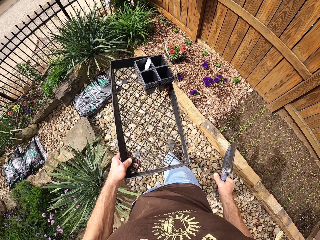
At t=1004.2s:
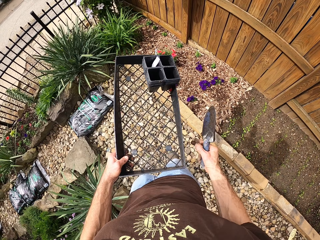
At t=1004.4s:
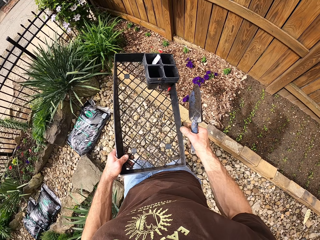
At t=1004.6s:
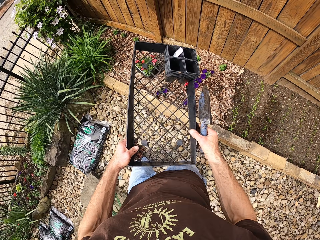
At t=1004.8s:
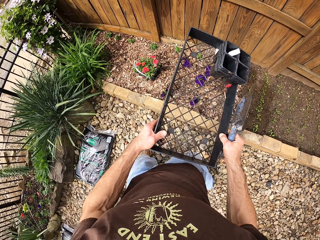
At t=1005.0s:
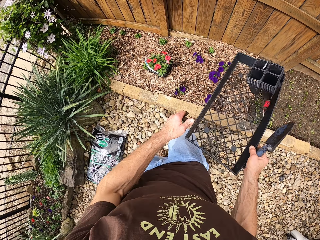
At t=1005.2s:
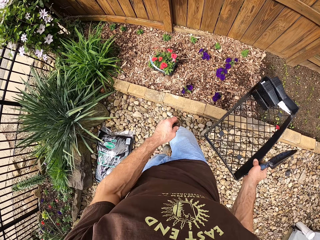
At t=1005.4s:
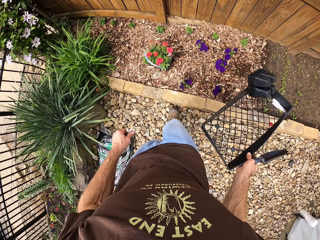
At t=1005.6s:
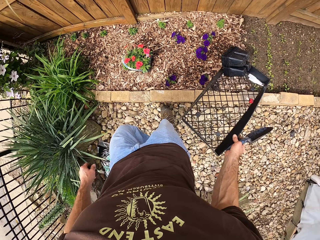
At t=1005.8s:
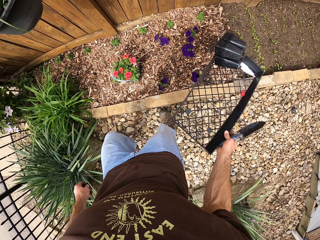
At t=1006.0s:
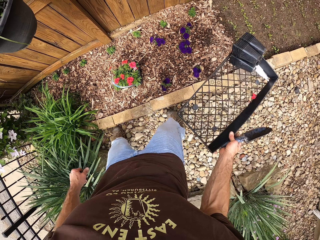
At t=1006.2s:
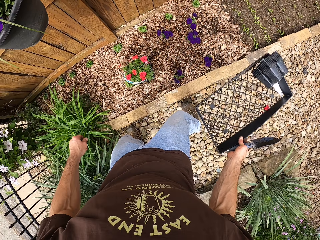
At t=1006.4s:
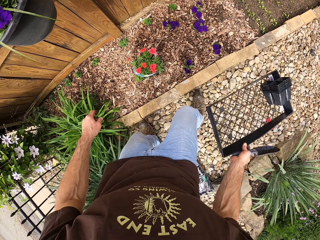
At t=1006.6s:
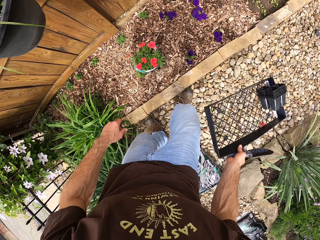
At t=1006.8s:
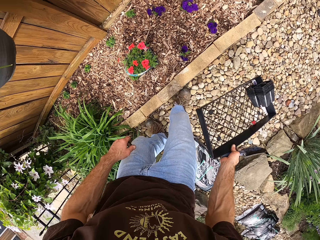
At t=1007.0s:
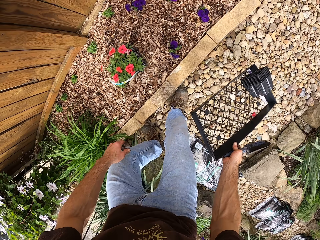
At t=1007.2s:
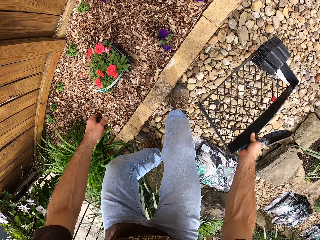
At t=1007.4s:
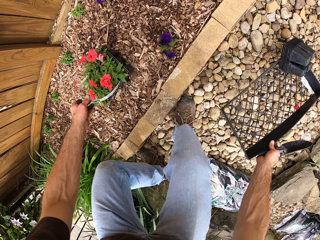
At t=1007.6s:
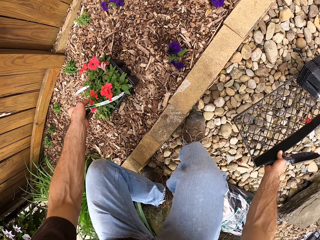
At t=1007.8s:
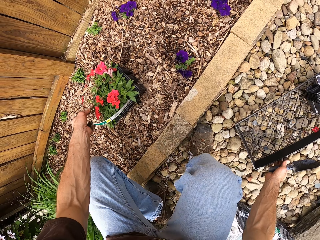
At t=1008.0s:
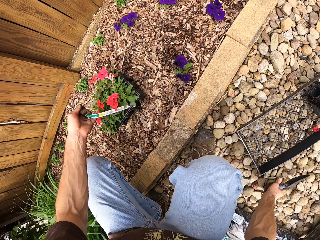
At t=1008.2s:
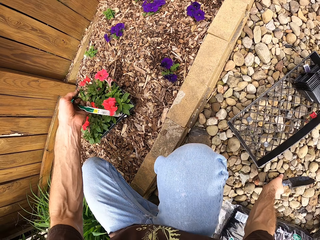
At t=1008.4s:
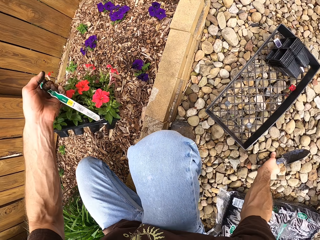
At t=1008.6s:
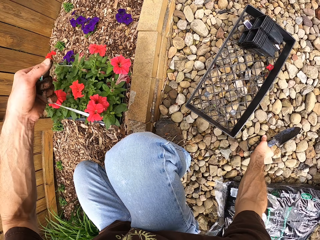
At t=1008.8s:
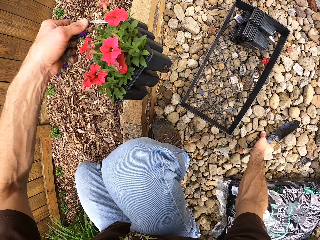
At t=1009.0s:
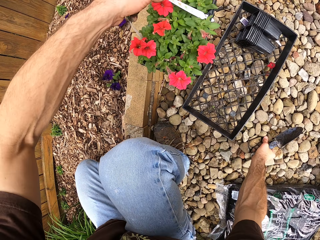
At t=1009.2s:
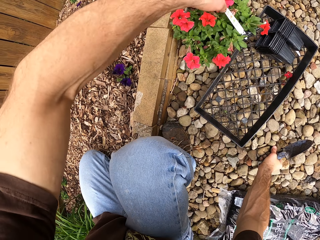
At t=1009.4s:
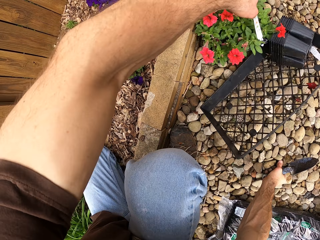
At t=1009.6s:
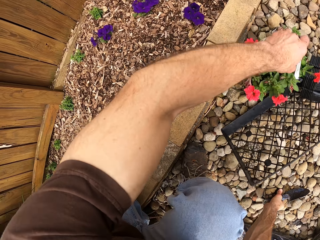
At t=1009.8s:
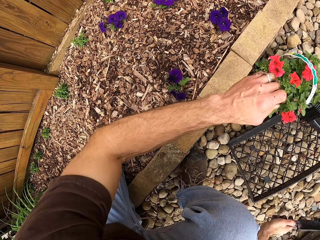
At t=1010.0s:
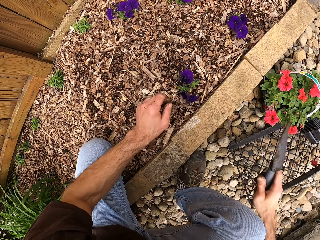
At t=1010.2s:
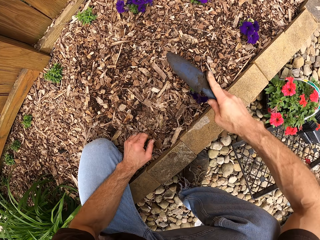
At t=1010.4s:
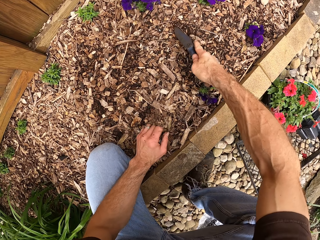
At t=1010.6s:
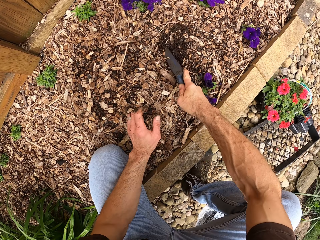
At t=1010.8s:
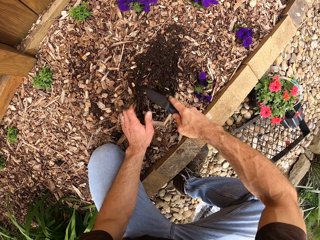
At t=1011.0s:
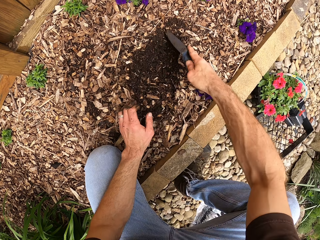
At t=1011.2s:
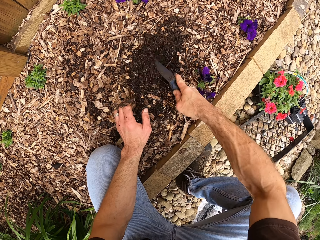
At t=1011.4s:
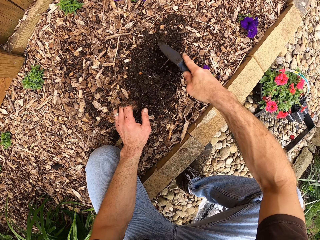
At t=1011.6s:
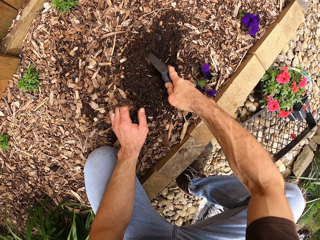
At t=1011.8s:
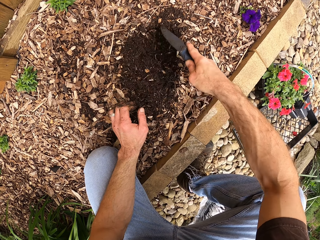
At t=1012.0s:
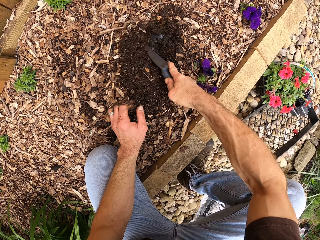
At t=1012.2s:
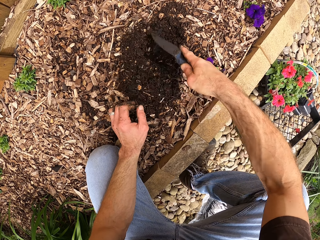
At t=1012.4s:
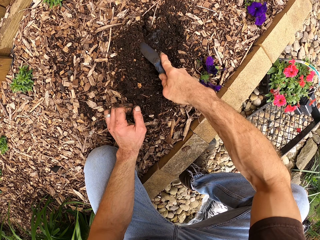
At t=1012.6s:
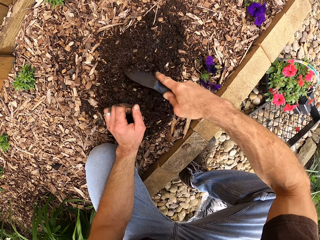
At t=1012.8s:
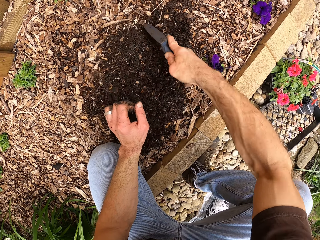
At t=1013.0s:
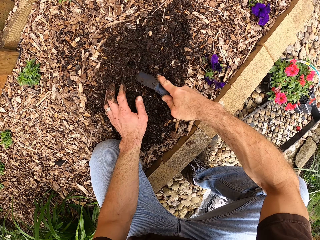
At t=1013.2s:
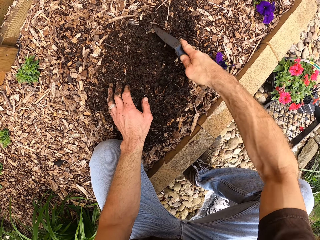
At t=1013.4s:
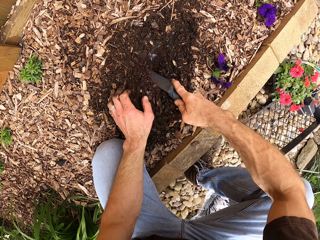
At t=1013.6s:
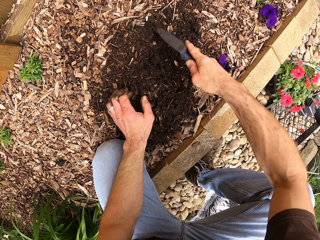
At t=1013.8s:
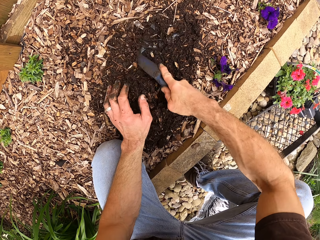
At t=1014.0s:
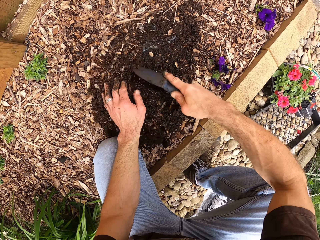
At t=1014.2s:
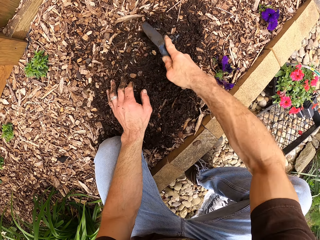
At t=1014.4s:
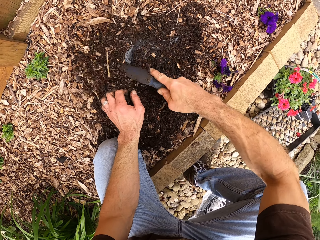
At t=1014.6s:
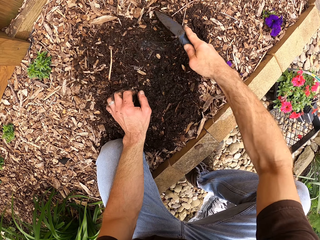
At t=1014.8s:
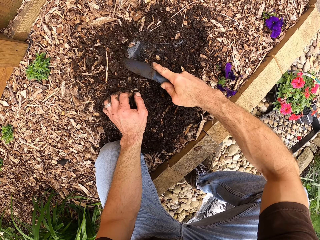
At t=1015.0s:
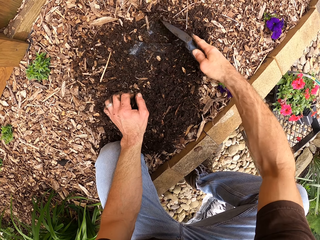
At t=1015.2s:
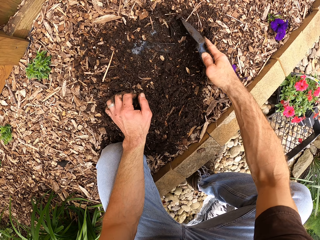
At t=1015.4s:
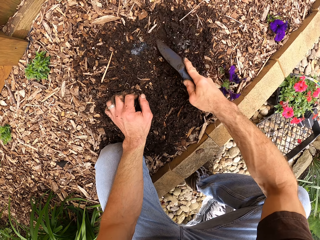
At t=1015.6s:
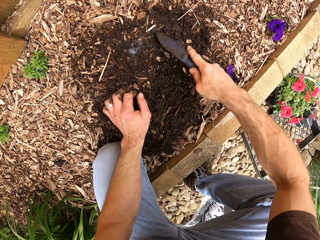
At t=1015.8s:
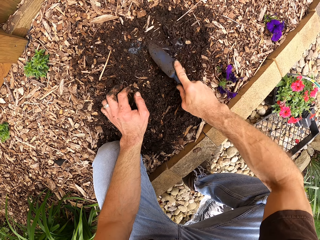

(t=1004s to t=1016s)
The camera wearer bends down. They lift the flower bed. They squat. They pick up the plants. They place the tray on the ground. They place the plant on the ground. They put the flower bed aside. They dig the ground. They clear the ground with the trowel.

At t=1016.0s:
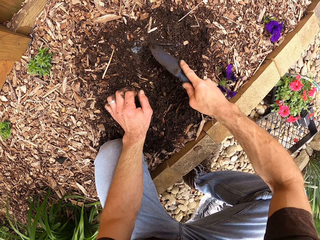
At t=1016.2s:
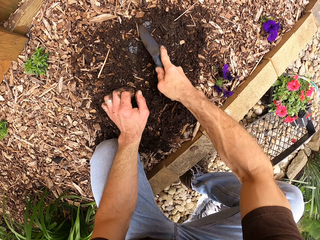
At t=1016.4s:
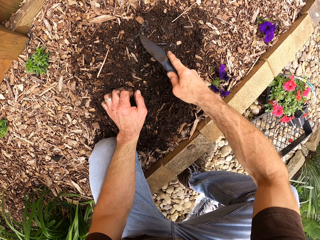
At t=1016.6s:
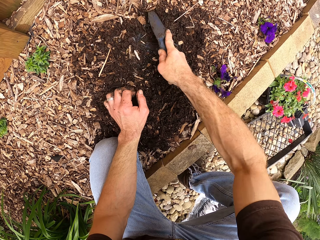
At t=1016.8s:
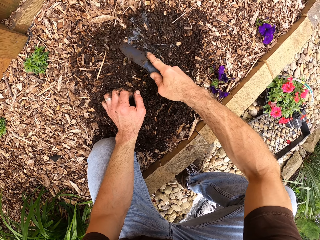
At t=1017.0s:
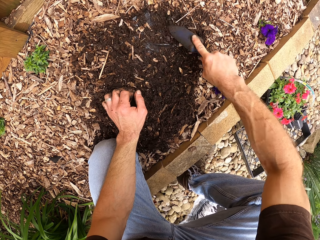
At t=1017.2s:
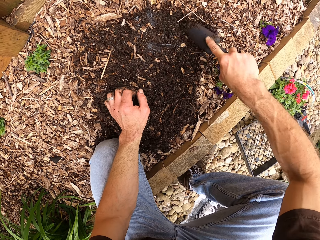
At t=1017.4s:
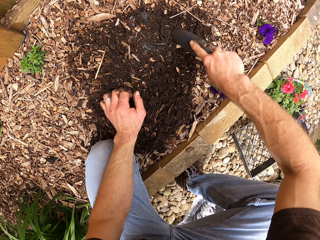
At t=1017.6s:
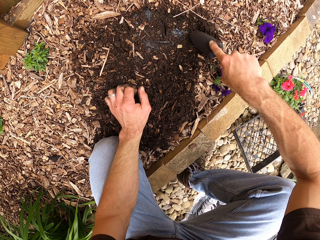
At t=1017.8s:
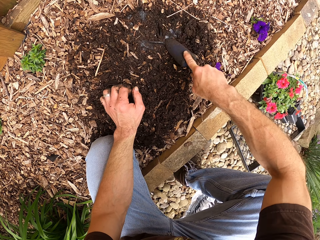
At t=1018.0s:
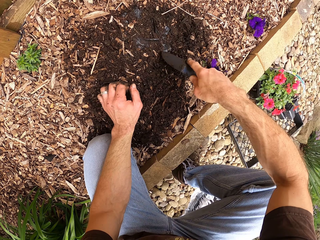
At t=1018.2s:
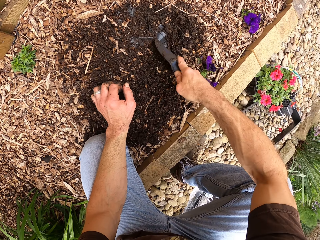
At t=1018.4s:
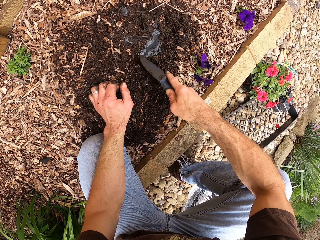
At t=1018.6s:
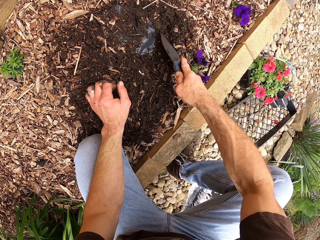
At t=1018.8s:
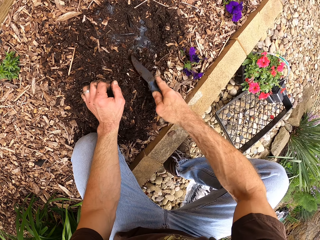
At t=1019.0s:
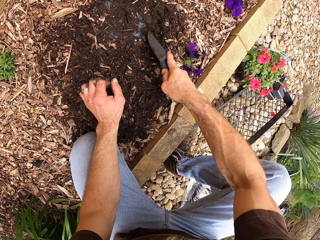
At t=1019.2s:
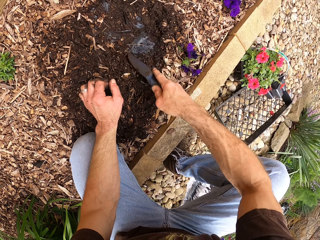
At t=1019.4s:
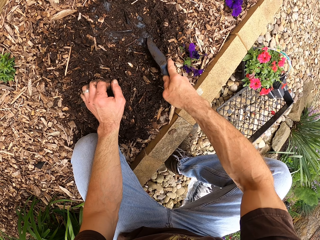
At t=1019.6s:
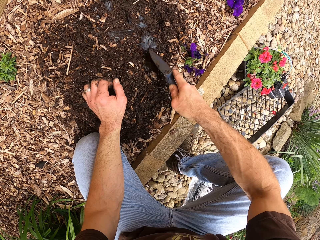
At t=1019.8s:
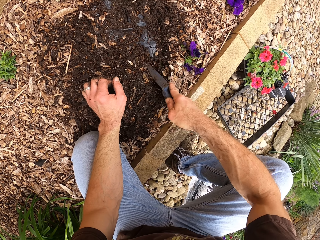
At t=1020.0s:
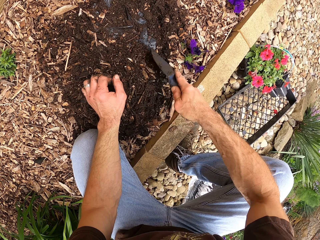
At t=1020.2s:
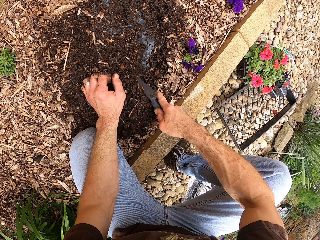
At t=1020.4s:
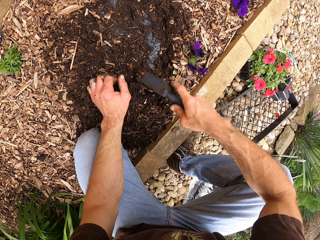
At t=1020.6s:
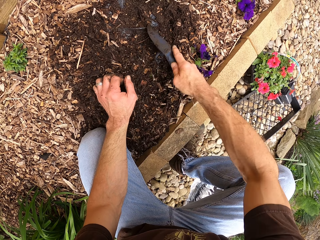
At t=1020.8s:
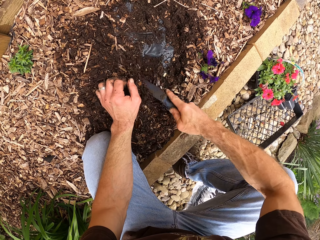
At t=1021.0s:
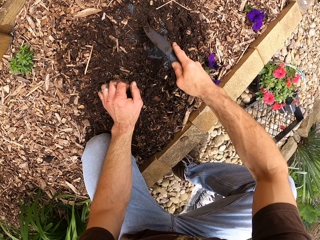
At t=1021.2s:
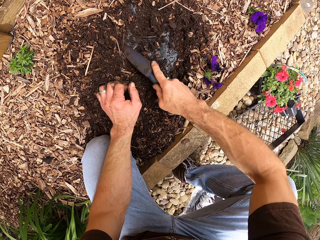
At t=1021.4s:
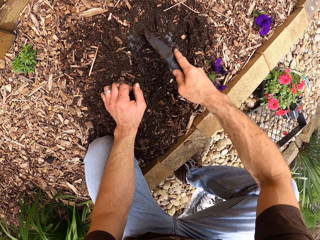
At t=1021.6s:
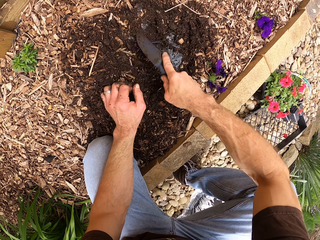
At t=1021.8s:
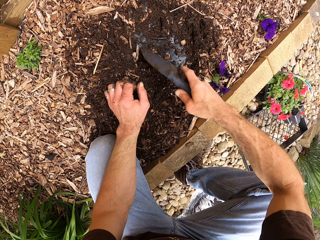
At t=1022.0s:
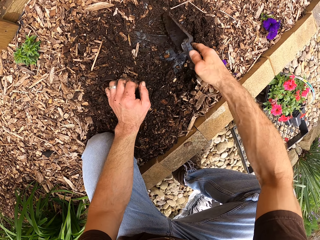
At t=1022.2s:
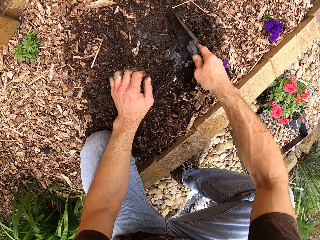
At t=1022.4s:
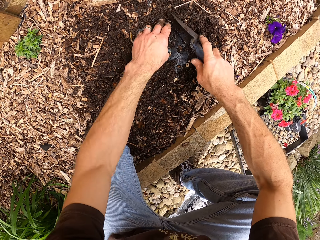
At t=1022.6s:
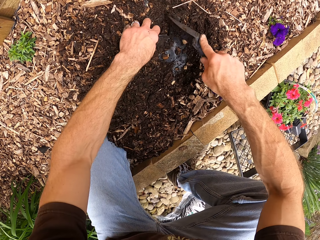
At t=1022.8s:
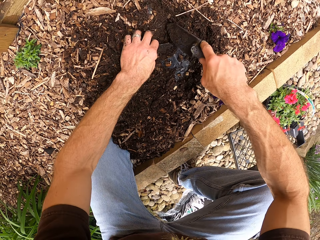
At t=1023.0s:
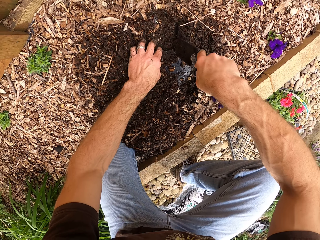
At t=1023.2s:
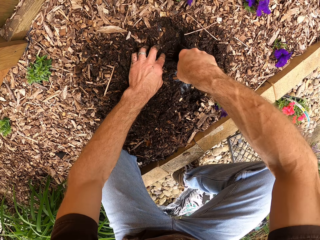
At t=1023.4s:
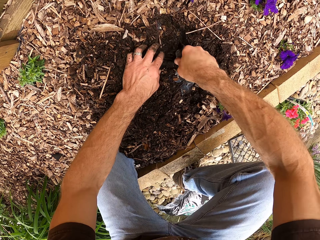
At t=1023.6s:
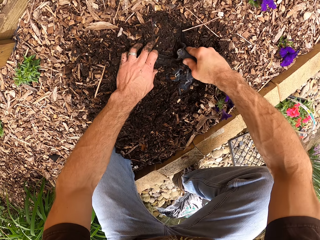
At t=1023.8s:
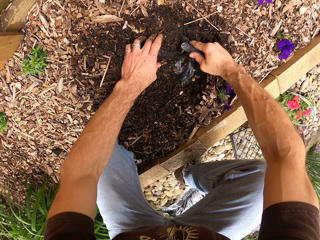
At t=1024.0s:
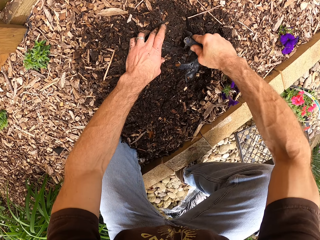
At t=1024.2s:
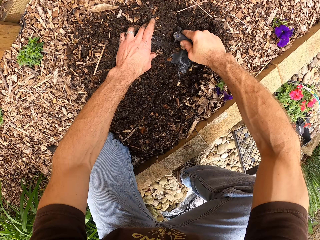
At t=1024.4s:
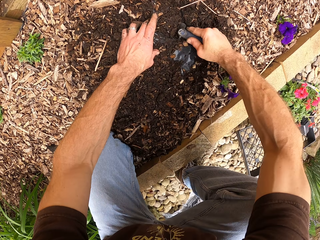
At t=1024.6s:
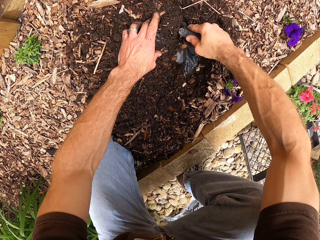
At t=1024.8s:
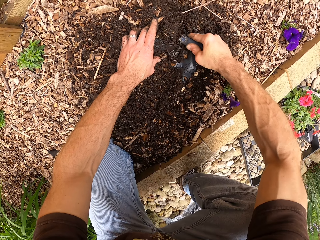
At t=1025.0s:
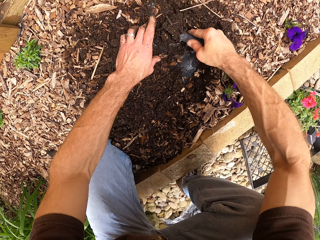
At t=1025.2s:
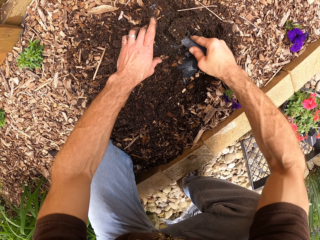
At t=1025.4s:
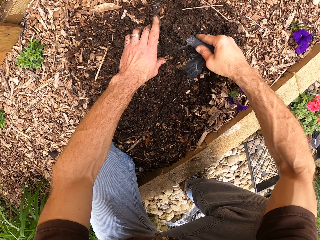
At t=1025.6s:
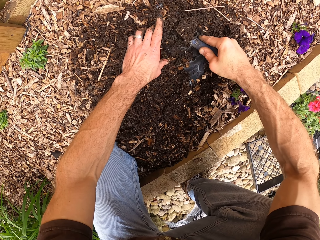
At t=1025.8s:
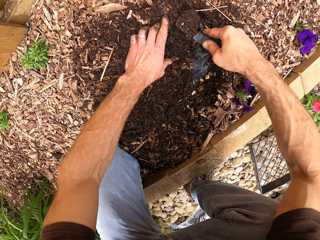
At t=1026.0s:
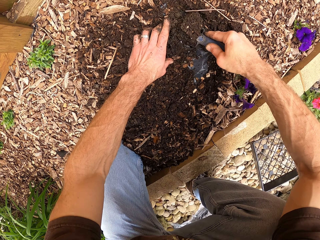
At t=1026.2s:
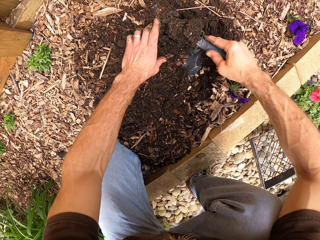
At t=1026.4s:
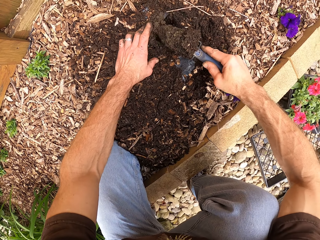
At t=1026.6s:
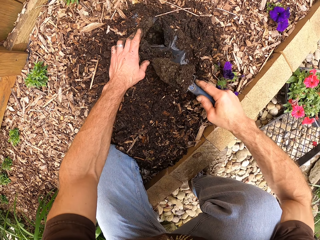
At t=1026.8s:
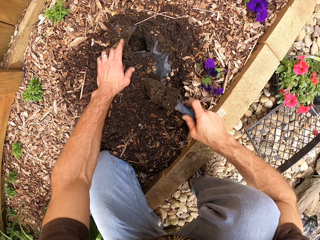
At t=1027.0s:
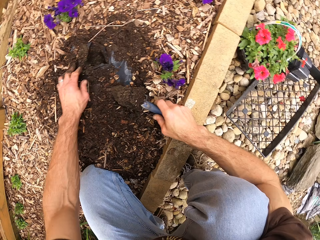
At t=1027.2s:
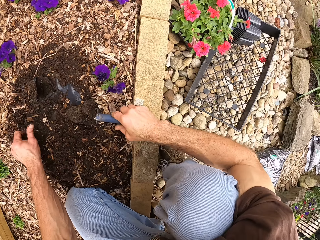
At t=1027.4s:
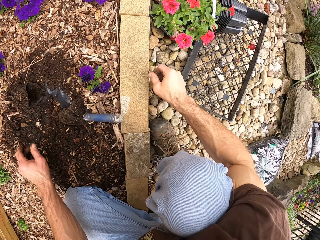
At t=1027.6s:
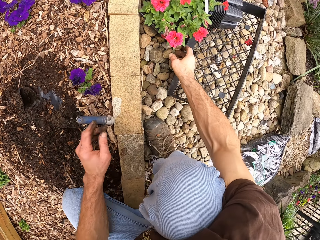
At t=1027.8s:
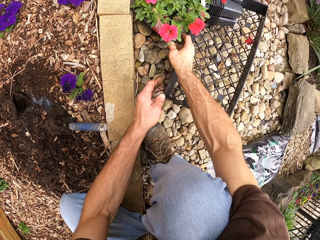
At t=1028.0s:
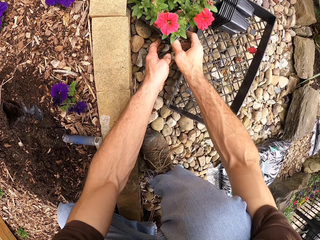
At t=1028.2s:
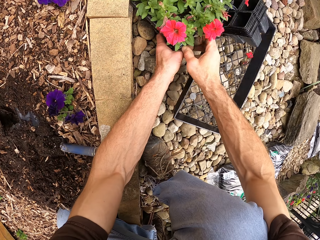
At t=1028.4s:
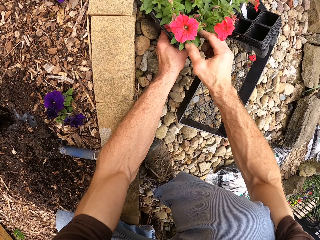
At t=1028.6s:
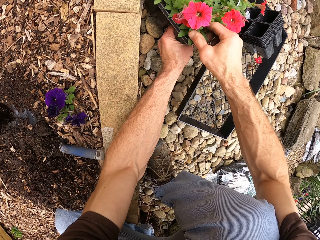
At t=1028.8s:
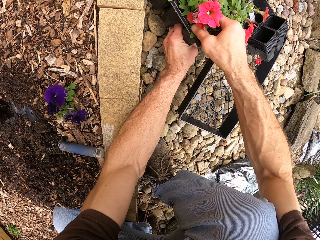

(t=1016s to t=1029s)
The camera wearer digs the ground with the trowel. They place the garden trowel on the ground. They lift the flower bed from the ground. They pick up the plant.
